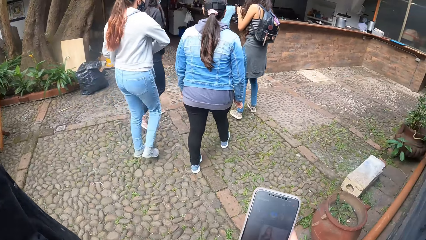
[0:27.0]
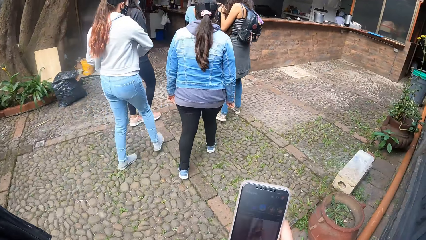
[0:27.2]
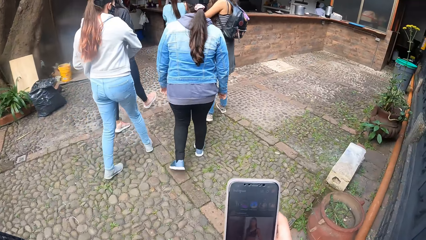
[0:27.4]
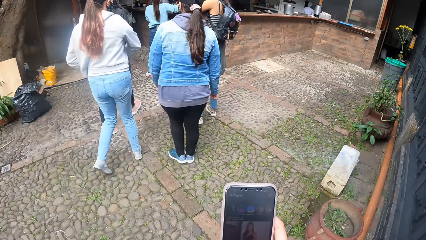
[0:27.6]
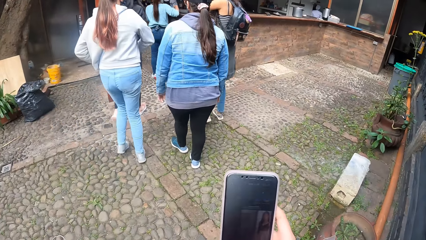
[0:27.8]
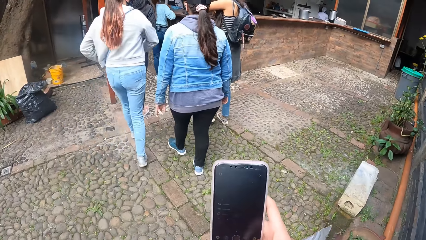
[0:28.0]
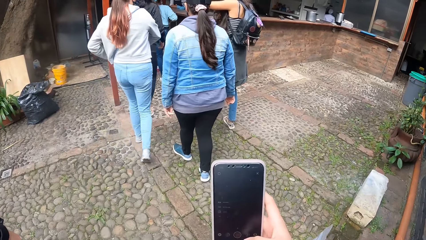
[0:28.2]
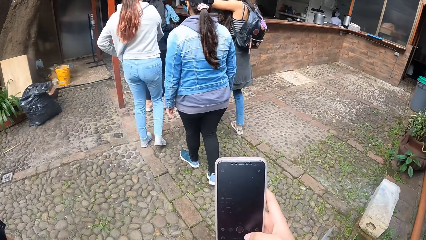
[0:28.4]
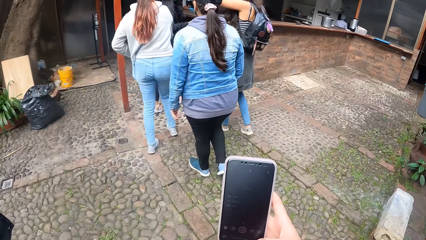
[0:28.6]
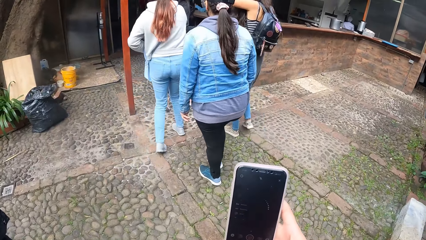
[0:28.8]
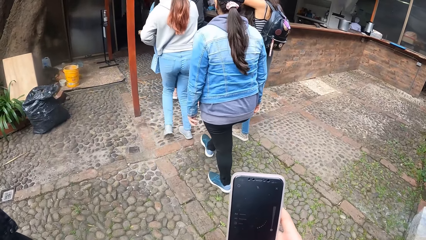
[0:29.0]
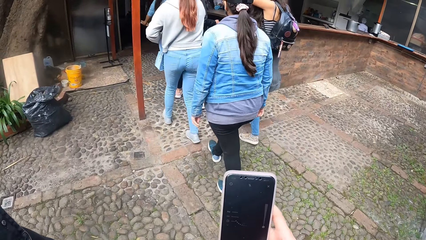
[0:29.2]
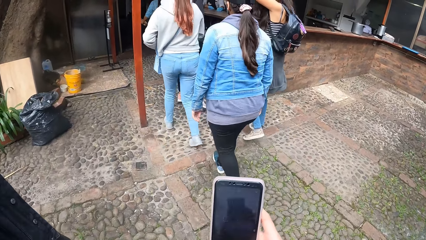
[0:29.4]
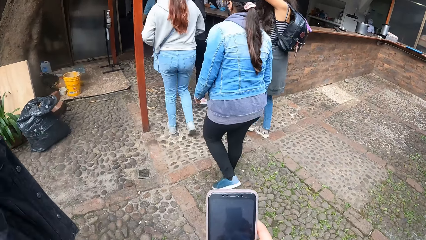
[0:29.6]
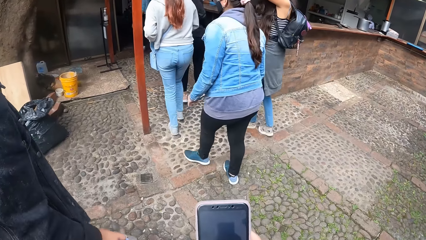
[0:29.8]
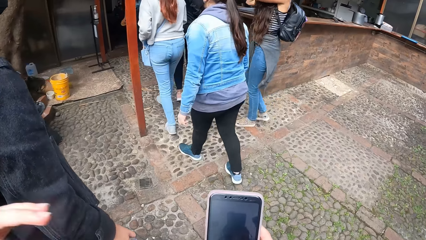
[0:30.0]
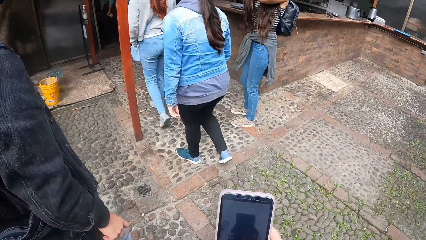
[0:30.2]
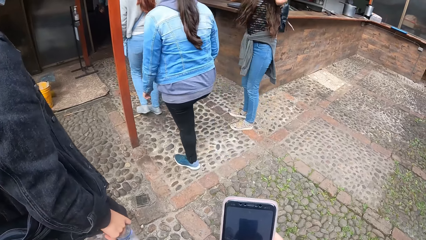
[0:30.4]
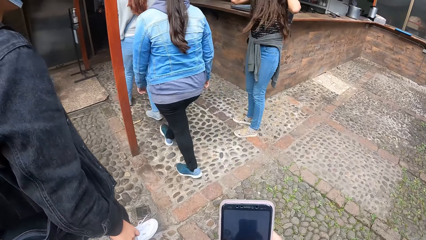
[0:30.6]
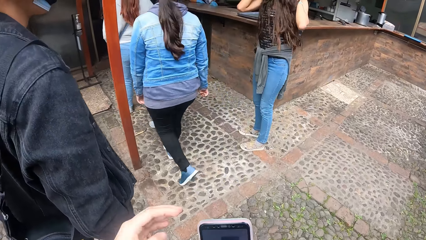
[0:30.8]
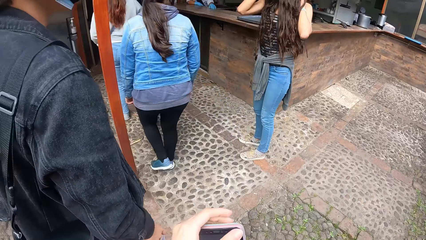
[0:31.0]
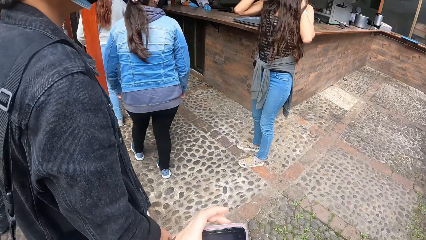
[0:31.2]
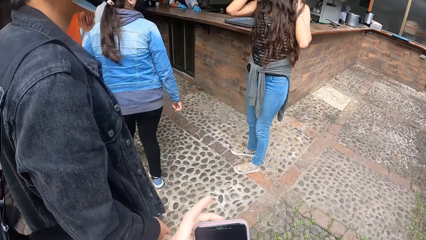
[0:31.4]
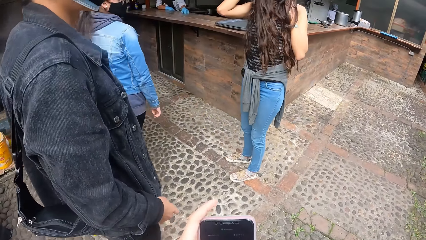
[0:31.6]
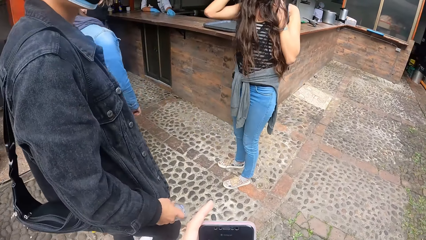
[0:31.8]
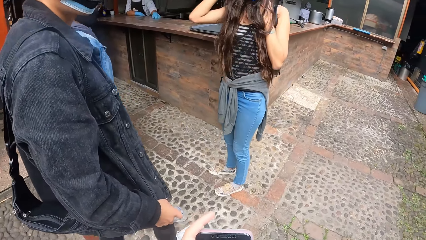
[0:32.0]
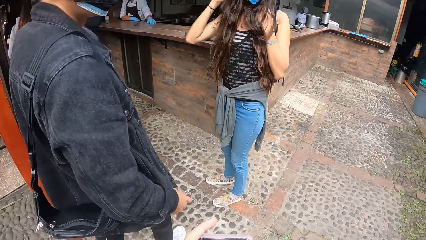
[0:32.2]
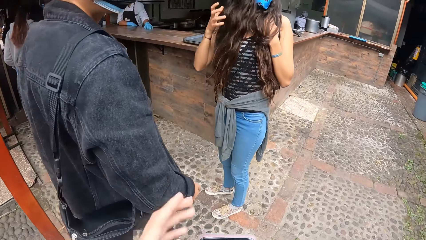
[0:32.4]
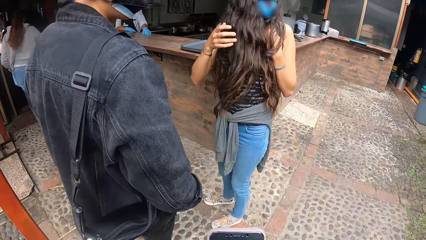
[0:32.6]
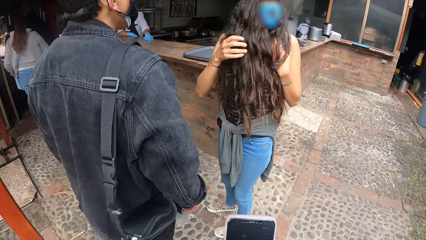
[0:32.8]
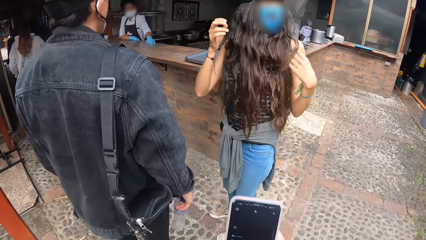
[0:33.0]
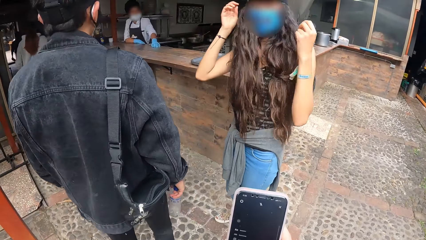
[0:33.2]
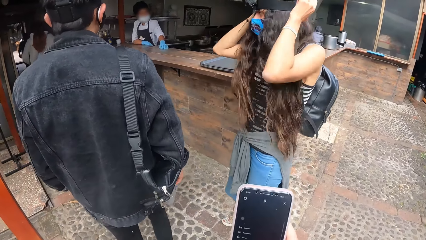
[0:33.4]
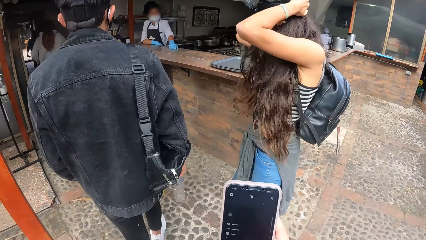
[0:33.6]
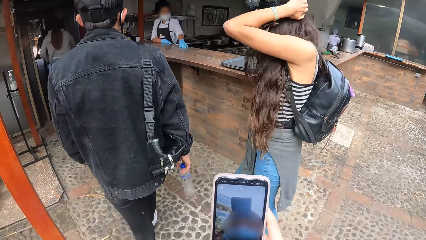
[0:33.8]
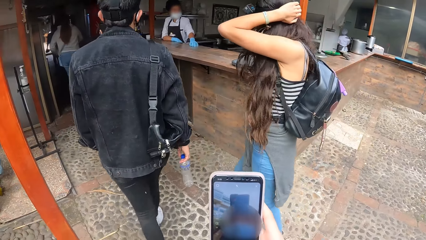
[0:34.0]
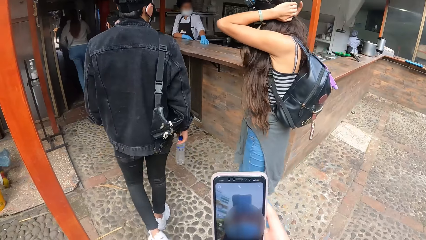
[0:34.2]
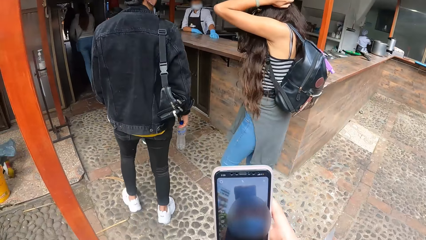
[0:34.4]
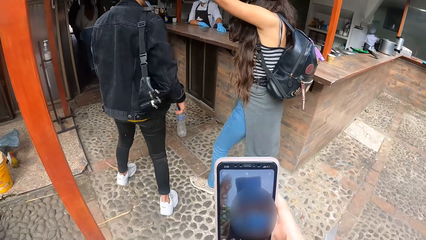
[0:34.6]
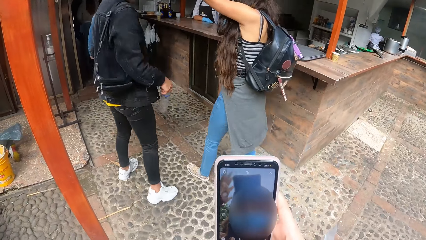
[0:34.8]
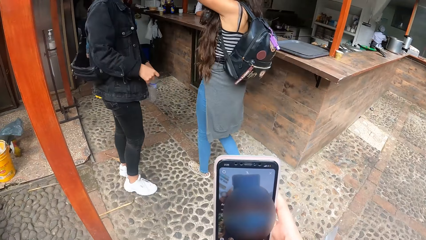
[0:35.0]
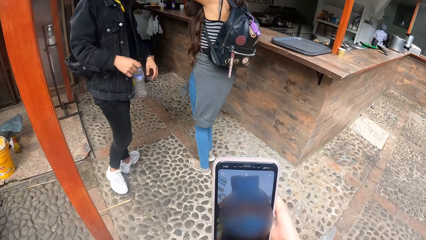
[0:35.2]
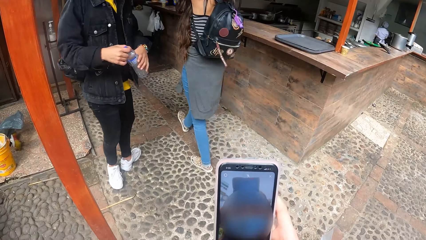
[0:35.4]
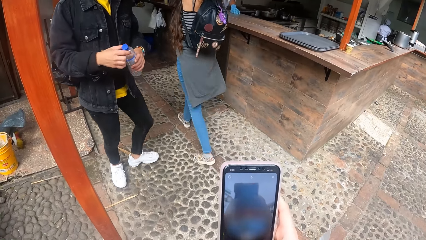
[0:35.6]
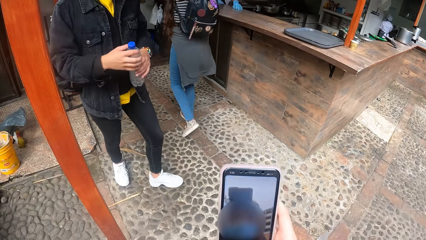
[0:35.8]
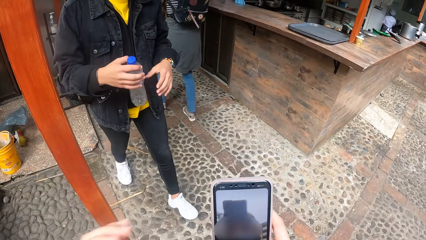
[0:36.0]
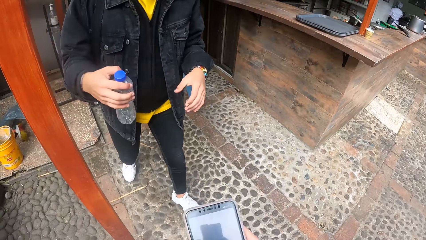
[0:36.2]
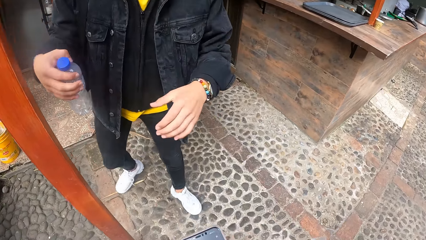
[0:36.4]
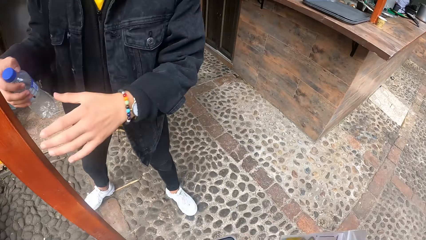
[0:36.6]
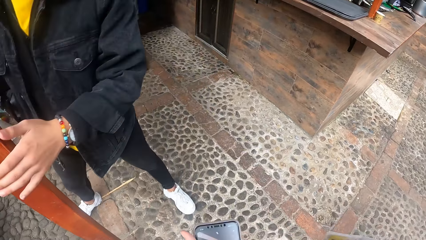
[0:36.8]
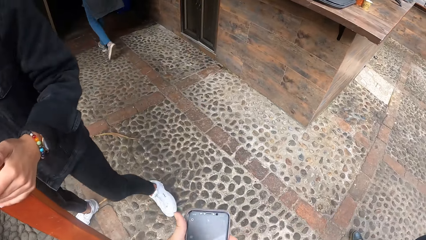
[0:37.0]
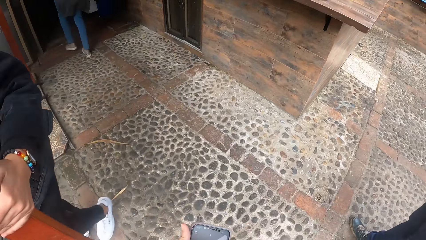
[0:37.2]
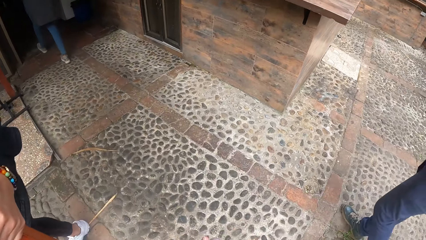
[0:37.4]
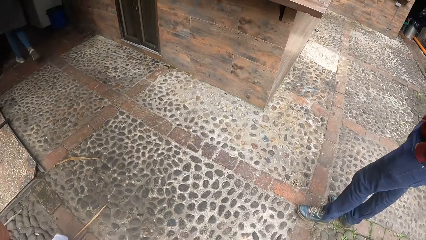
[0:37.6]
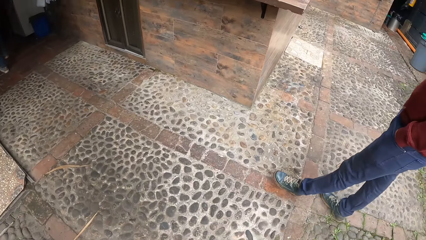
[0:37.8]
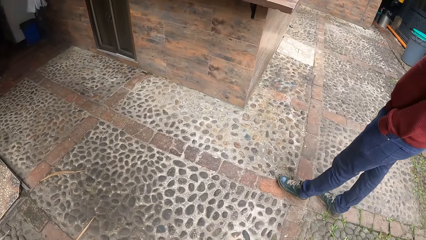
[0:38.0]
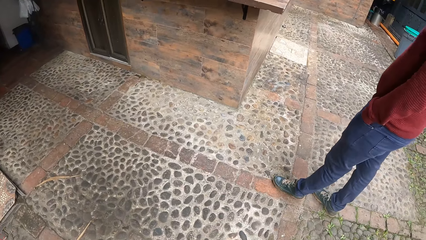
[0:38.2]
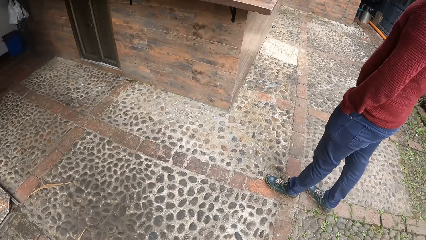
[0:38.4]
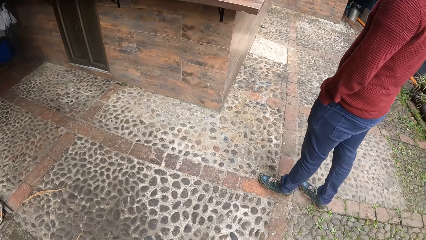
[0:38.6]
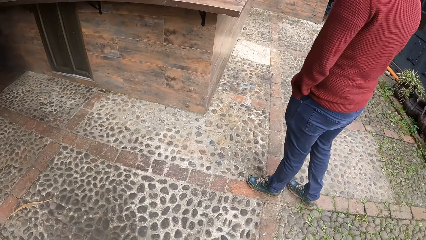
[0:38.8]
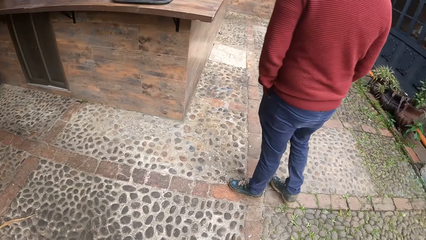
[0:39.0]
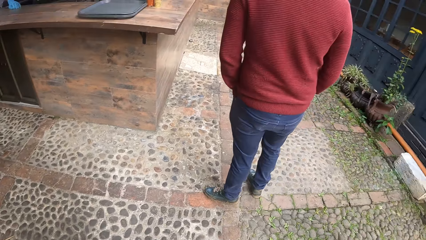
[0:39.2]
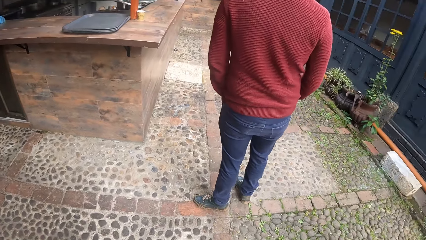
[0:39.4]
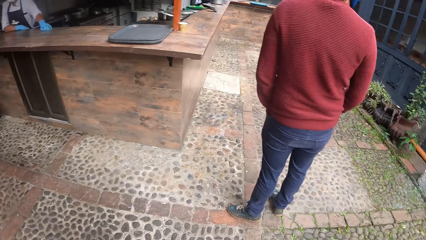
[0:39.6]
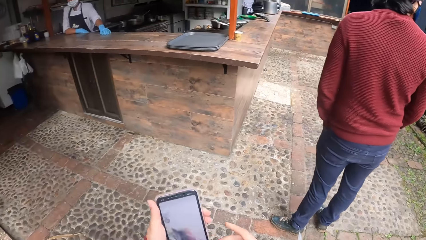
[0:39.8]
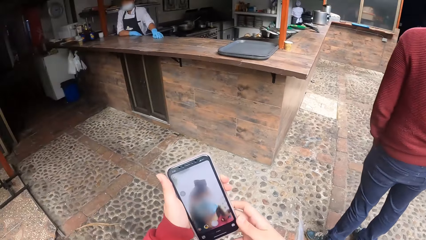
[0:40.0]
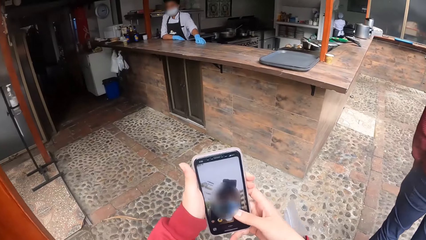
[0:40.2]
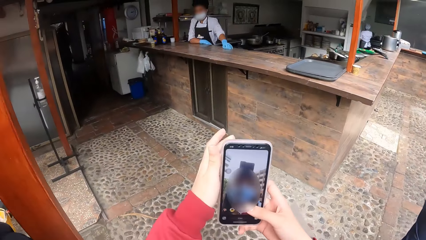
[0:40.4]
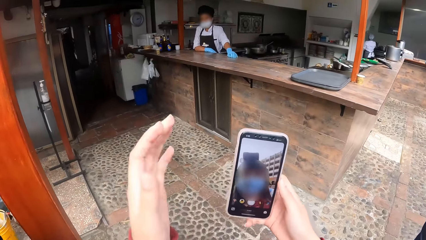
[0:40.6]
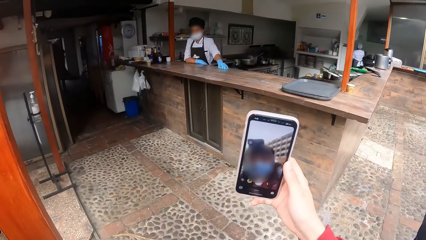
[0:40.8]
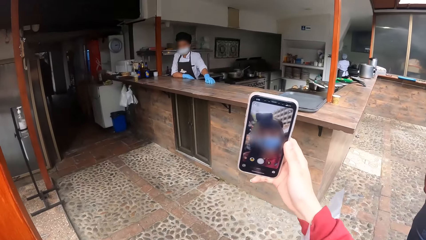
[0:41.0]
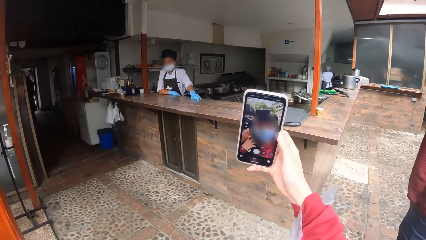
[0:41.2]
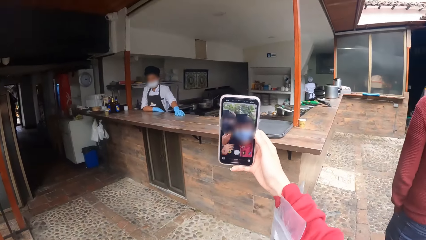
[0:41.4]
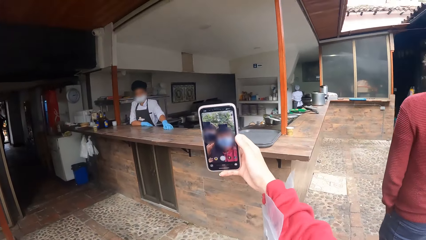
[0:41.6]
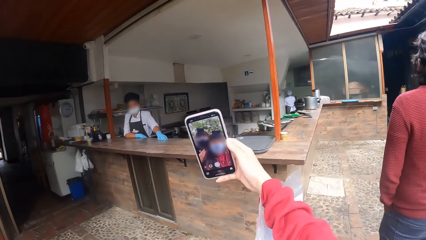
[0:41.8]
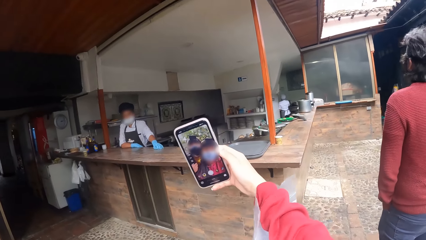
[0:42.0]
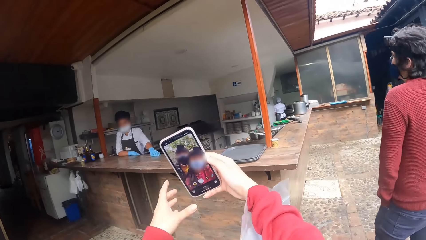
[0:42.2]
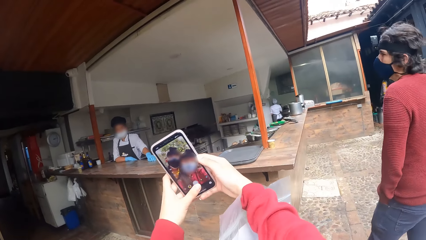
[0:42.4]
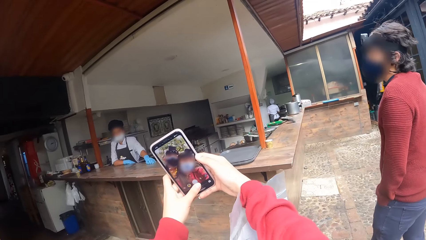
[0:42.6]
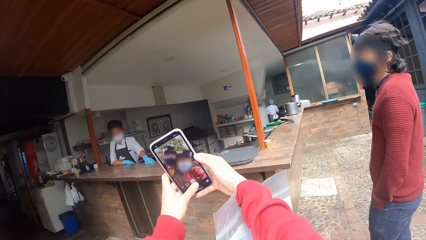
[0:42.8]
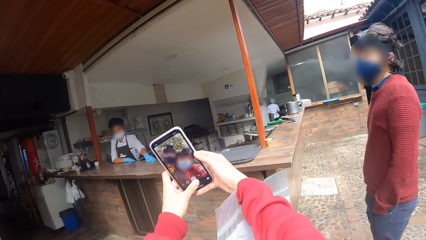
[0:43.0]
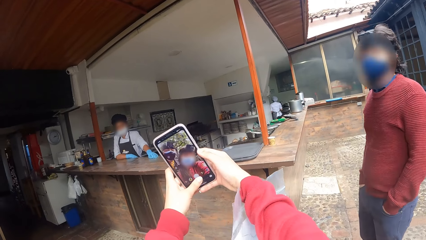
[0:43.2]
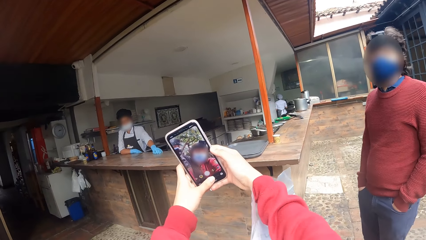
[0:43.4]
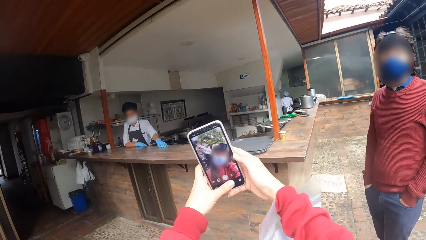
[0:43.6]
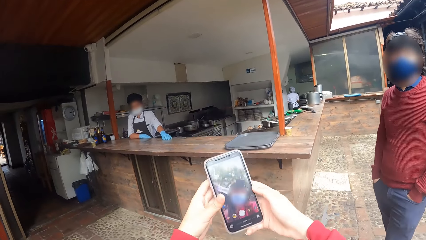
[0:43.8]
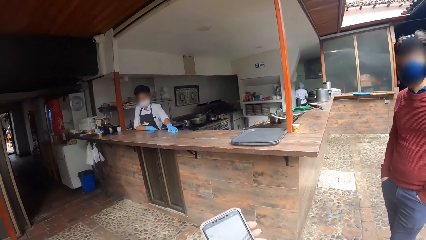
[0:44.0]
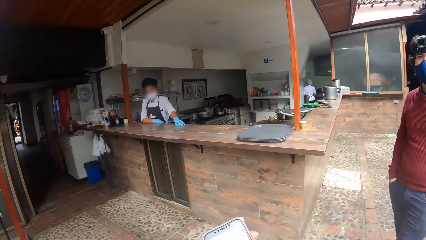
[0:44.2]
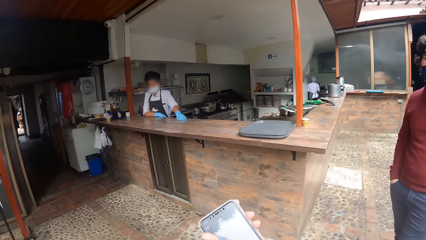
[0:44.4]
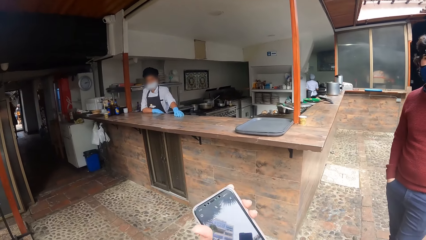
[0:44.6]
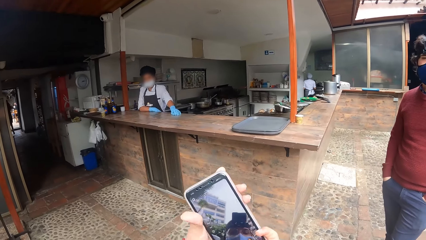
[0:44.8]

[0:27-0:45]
The camera wearer operates the phone with both hands. The man stands behind the camera wearer. The man walks towards the camera wearer. The camera wearer takes photos with the phone. They operate the phone with both hands.
